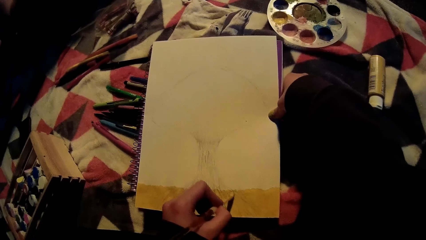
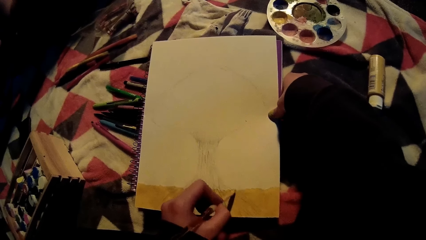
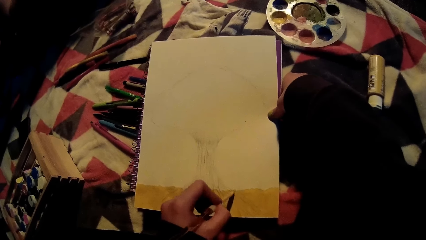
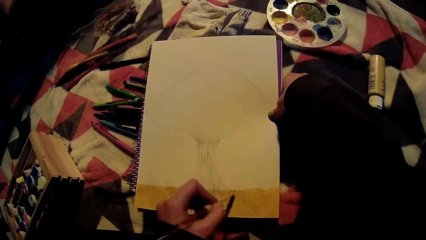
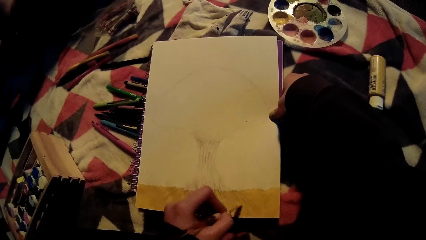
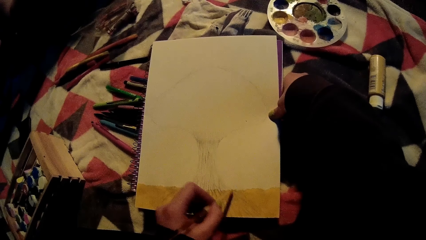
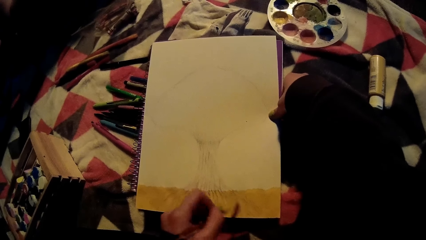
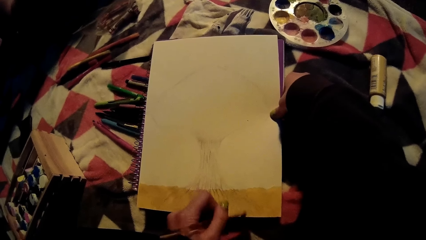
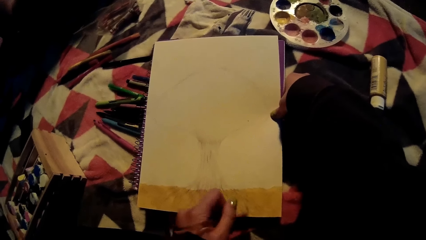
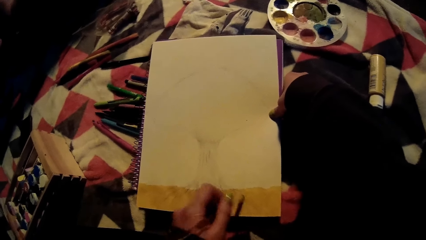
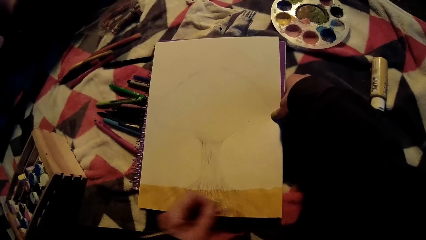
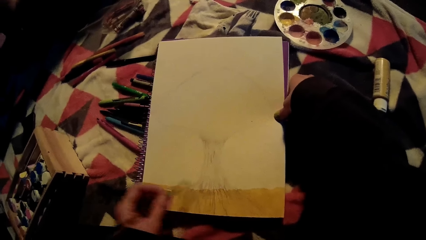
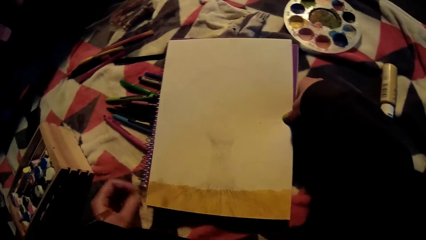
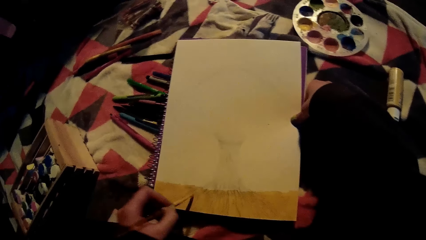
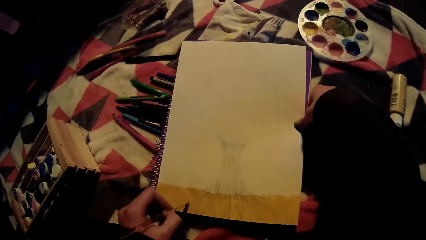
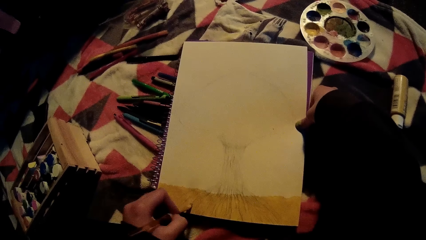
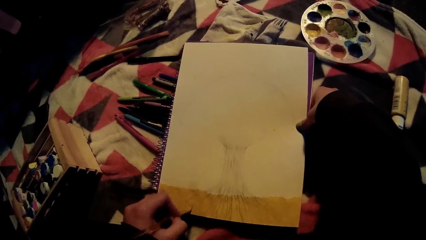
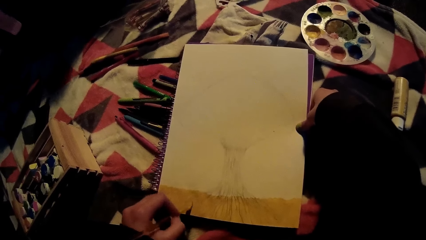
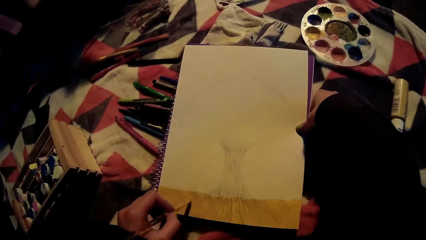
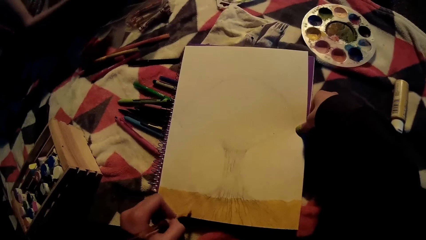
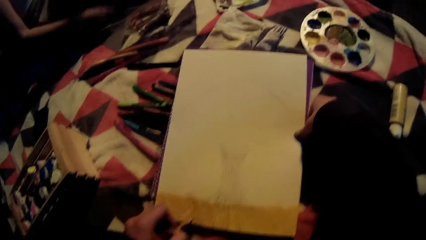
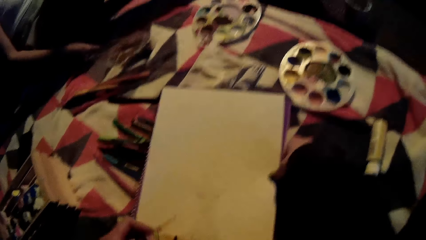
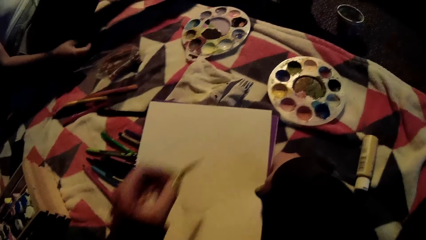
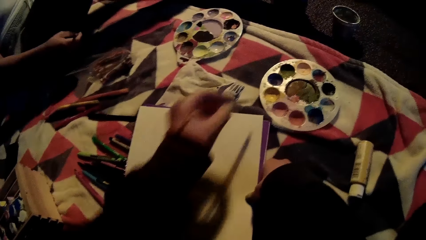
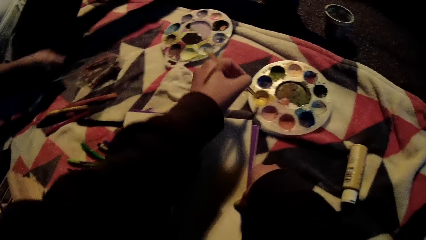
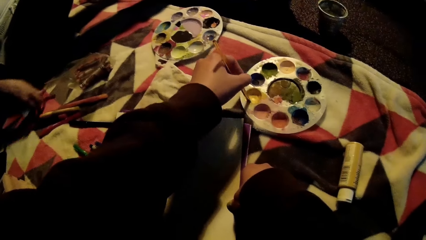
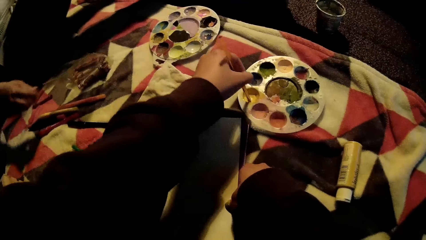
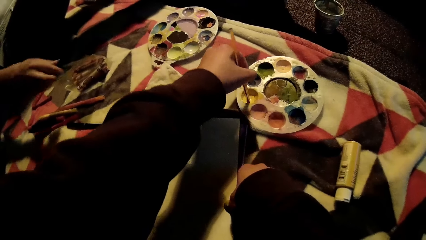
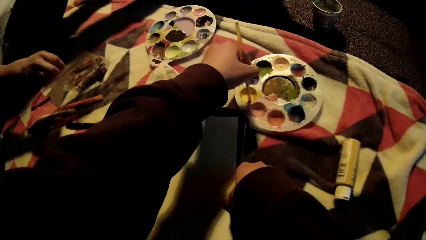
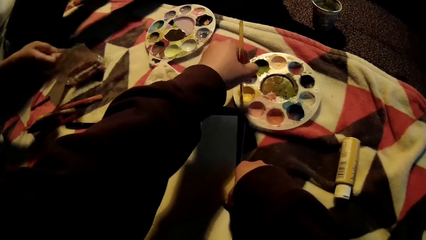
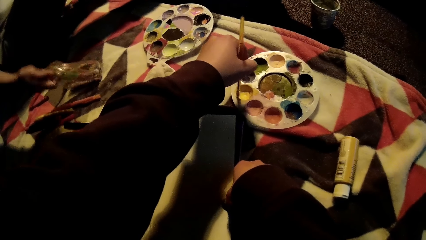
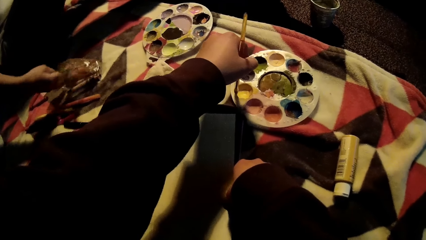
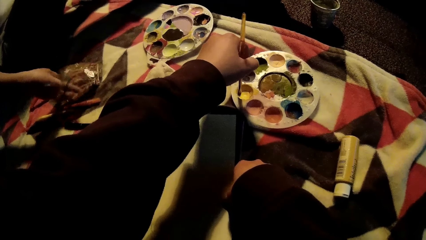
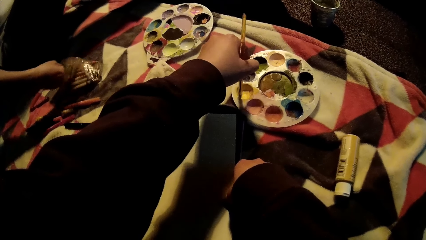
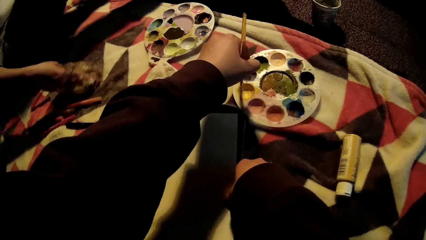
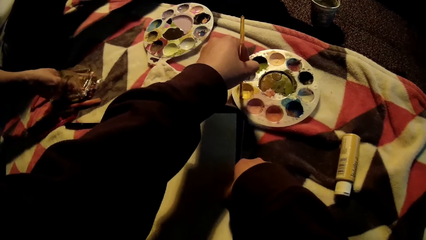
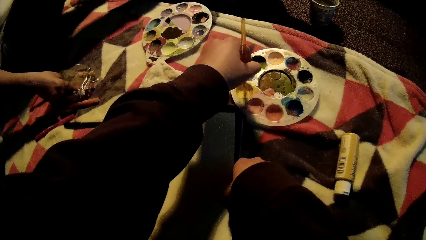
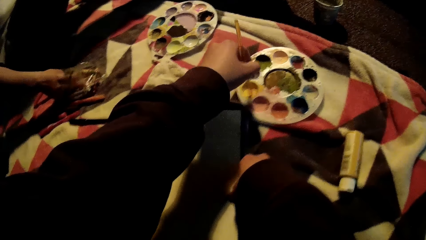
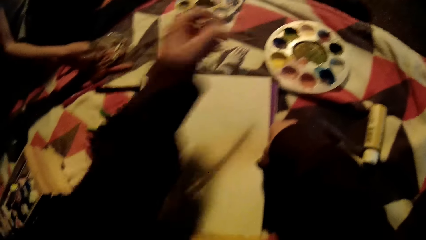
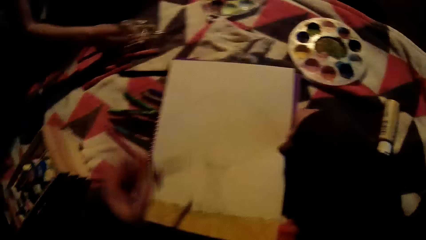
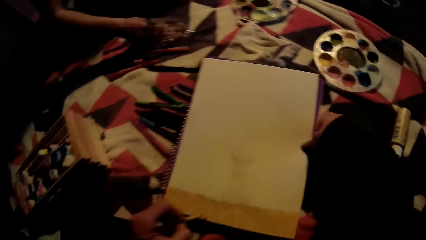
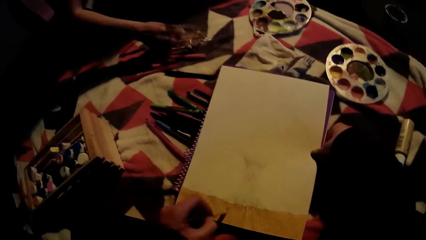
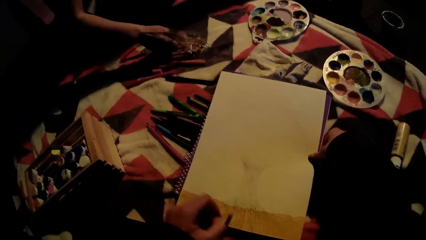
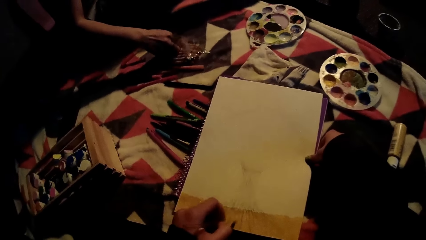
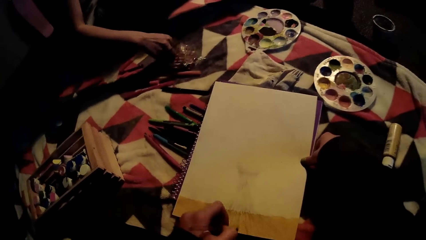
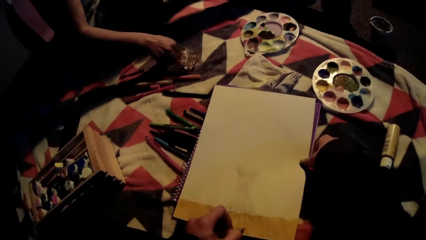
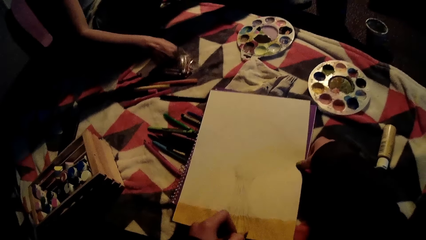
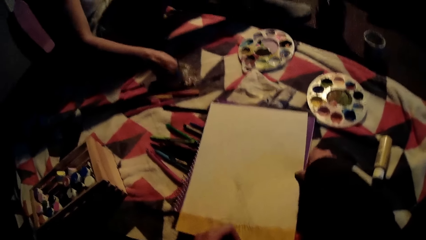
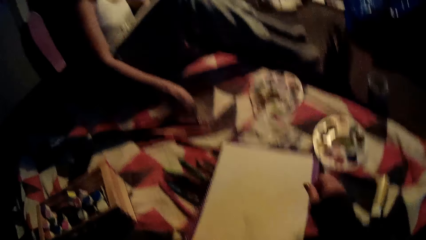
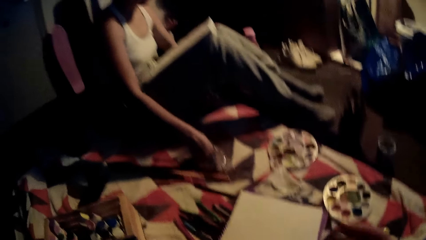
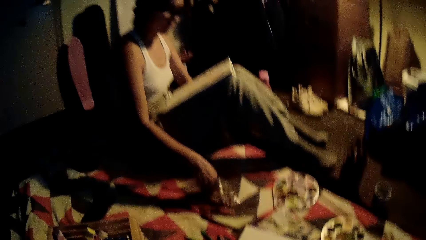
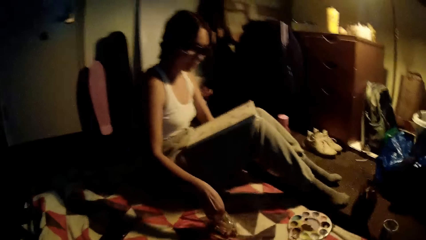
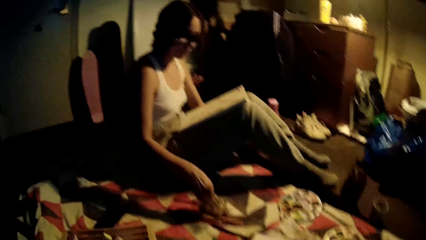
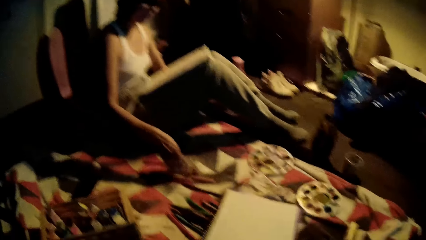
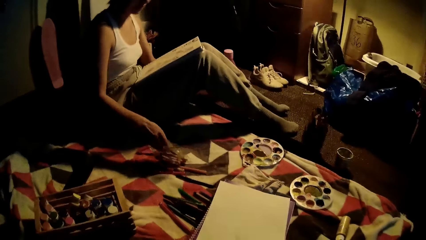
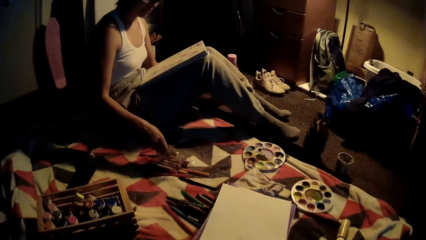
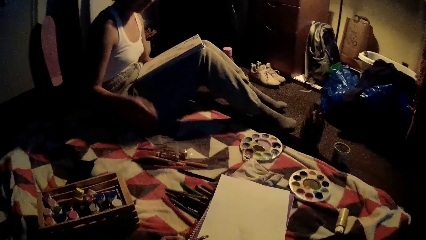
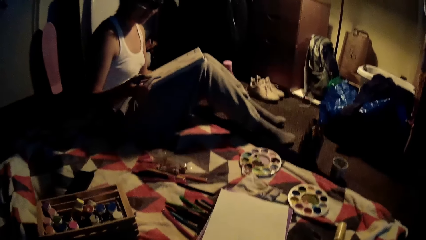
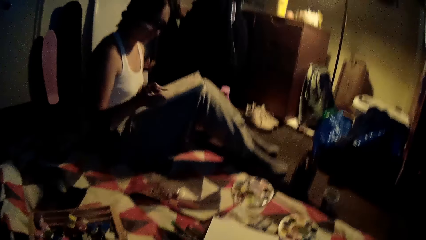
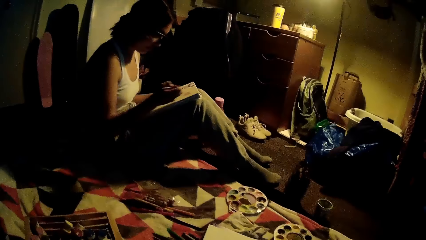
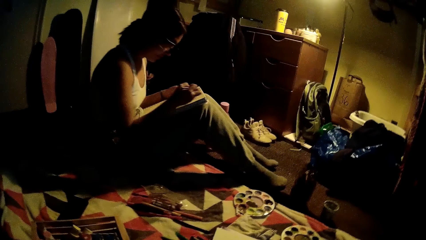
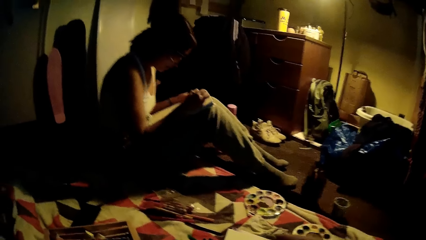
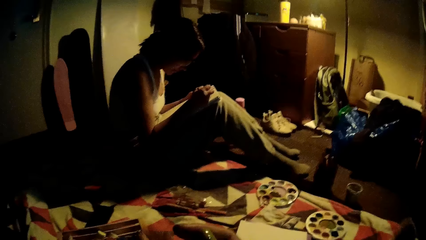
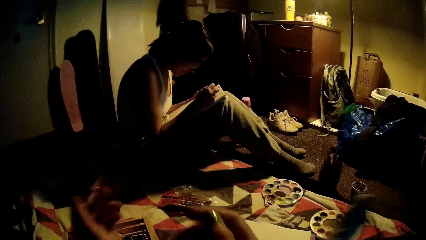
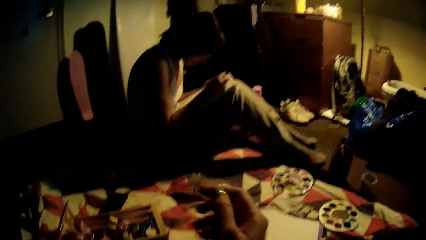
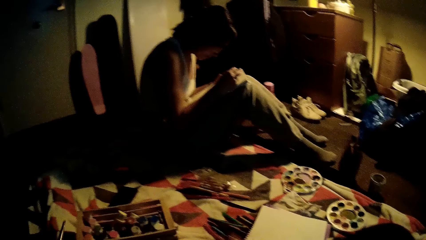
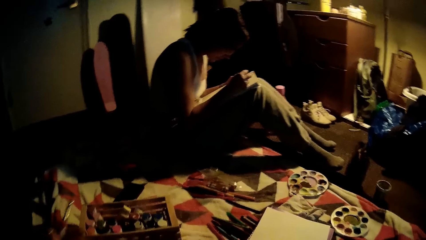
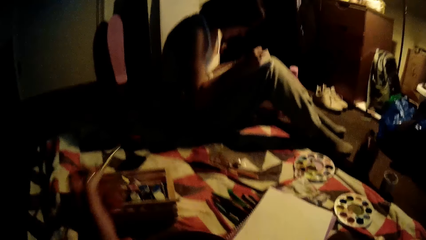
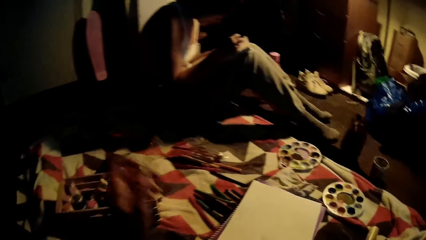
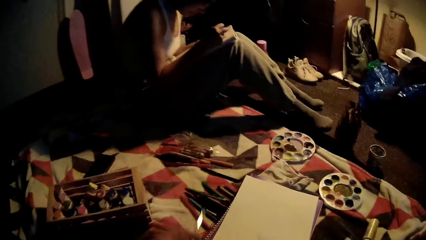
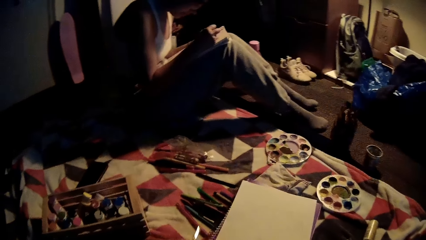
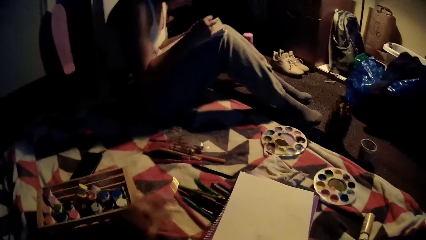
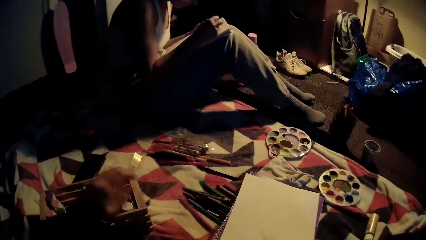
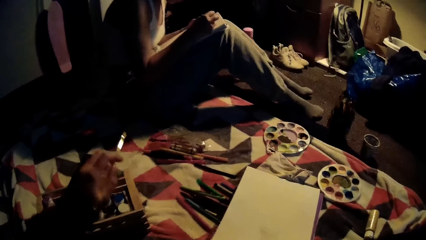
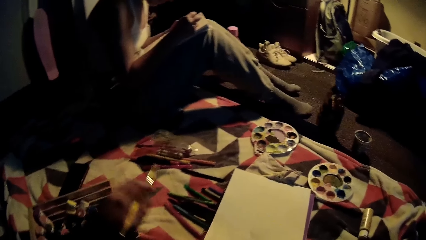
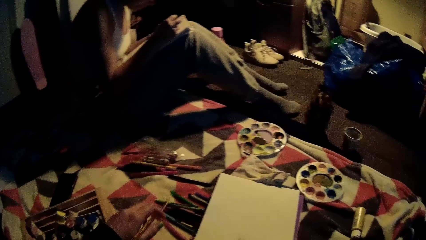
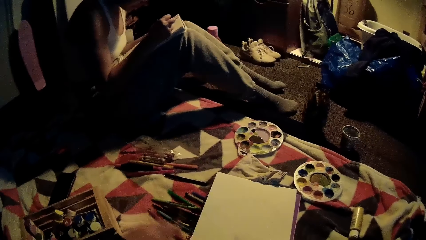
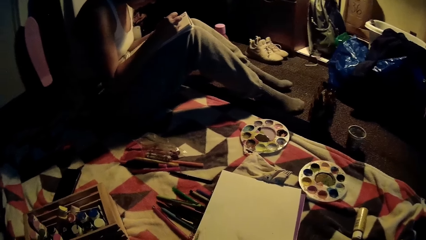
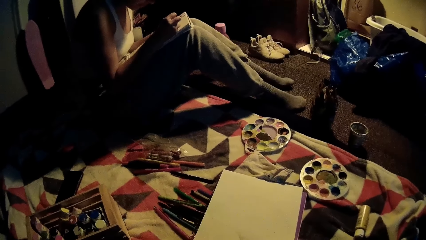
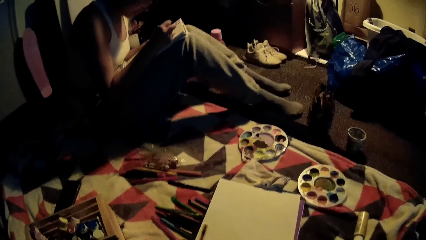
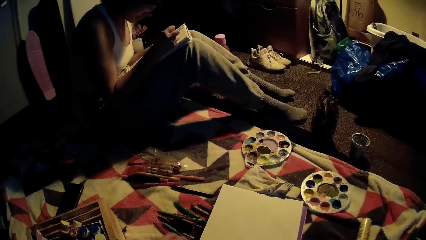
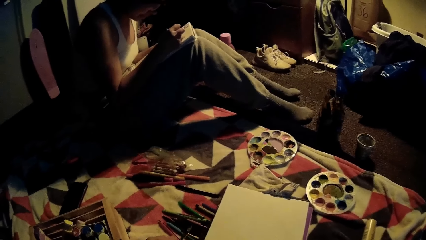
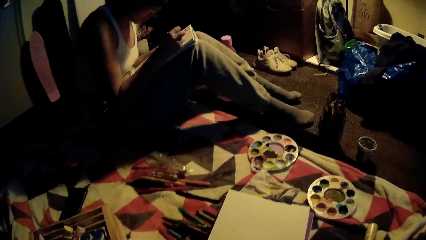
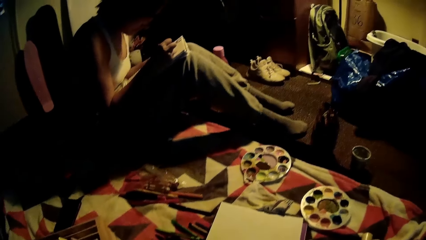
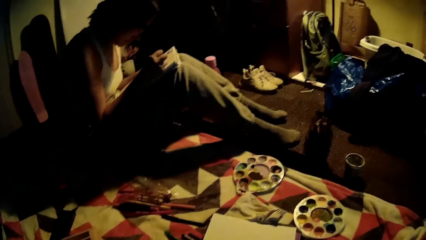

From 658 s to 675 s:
A woman drops a crayon on the floor with her right hand. The camera wearer takes the yellow paint from the palette on the floor with the paintbrush in her left hand. The woman picks a color. The camera wearer paints the picture on the drawing book with the paintbrush in her left hand. The woman picks a crayon from a nylon of crayons on the floor with her right hand and draws on the book on her laps with the crayon in her right hand.
